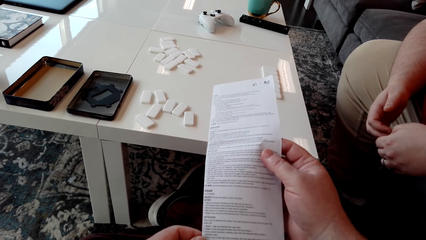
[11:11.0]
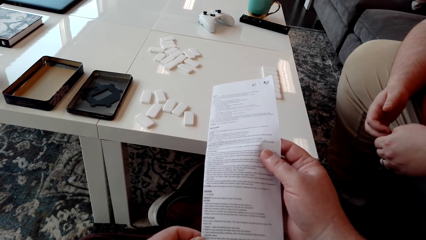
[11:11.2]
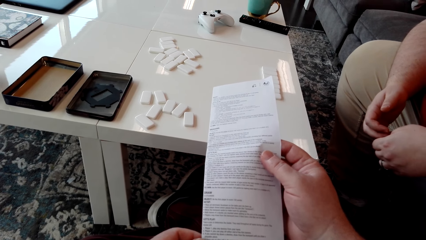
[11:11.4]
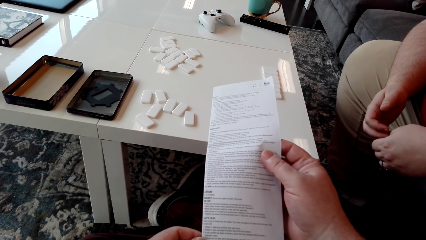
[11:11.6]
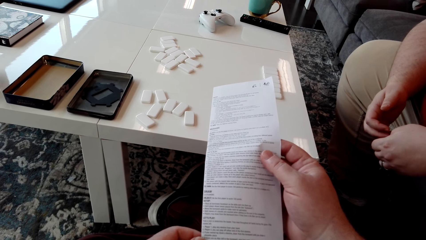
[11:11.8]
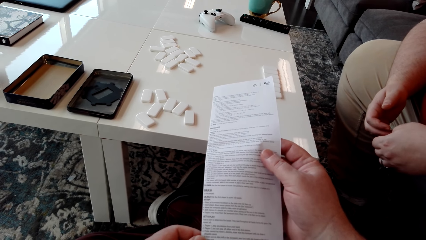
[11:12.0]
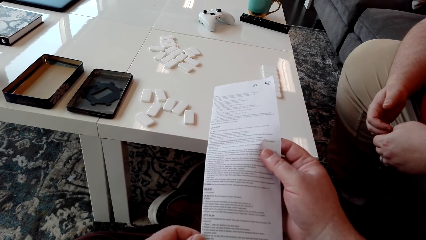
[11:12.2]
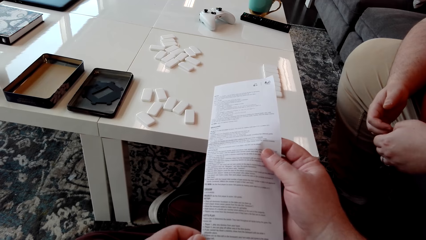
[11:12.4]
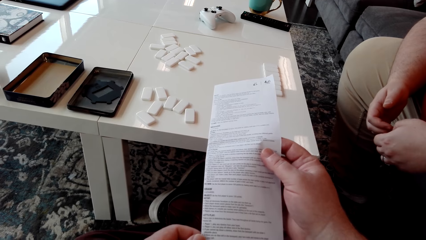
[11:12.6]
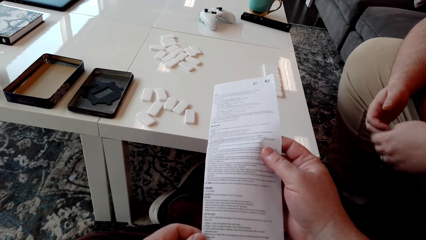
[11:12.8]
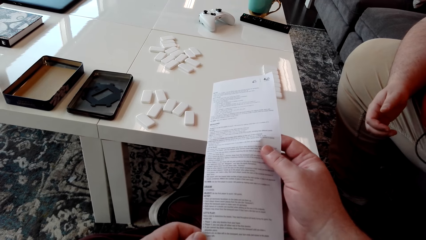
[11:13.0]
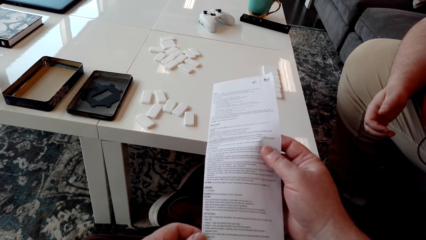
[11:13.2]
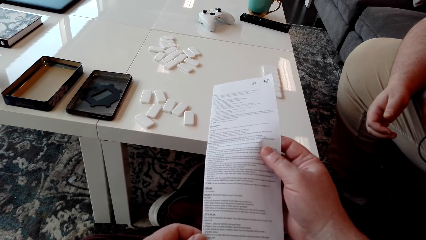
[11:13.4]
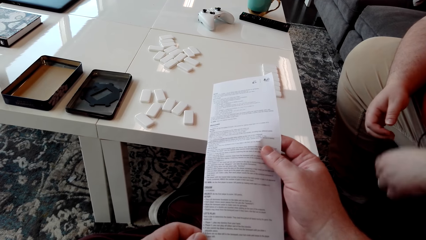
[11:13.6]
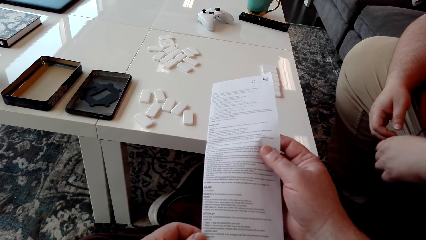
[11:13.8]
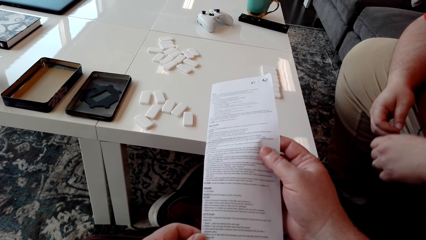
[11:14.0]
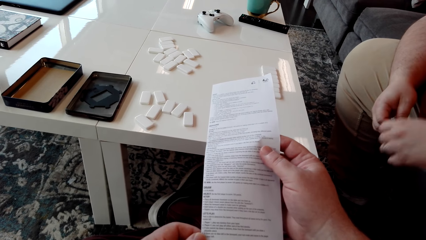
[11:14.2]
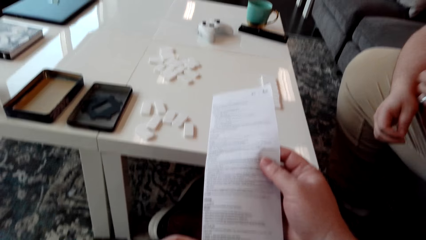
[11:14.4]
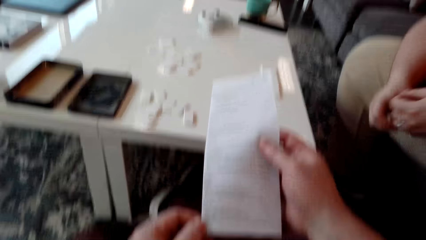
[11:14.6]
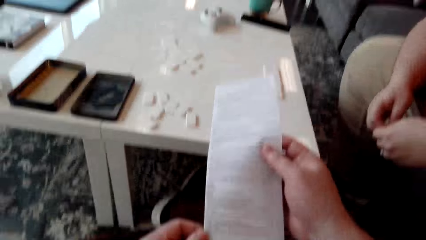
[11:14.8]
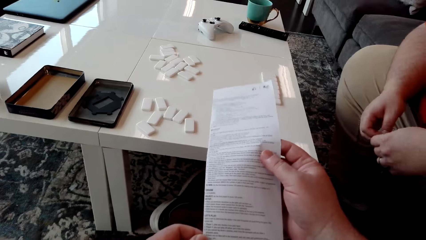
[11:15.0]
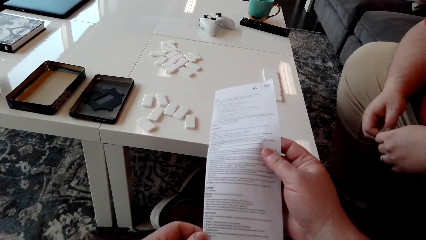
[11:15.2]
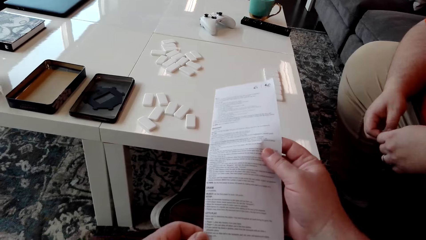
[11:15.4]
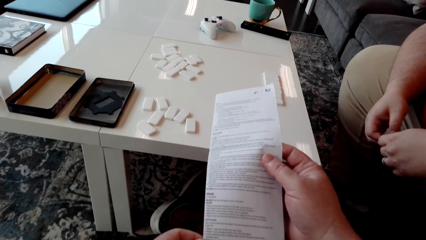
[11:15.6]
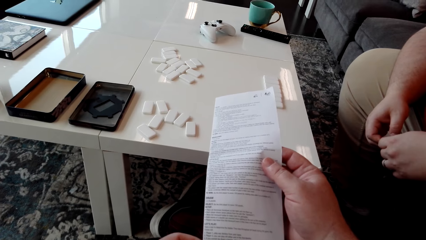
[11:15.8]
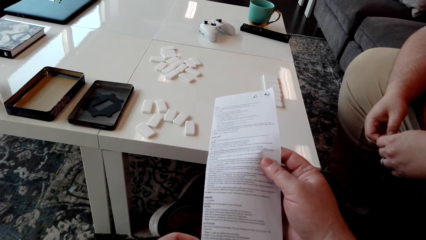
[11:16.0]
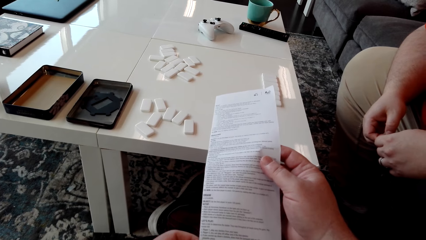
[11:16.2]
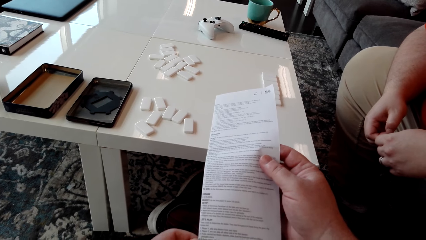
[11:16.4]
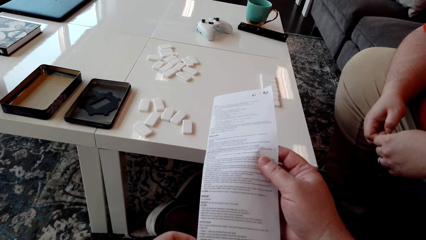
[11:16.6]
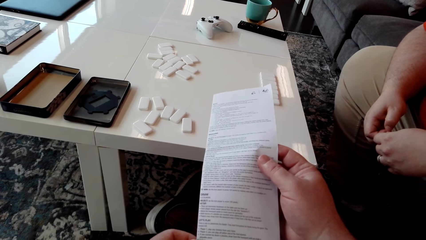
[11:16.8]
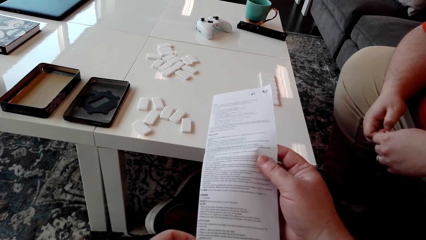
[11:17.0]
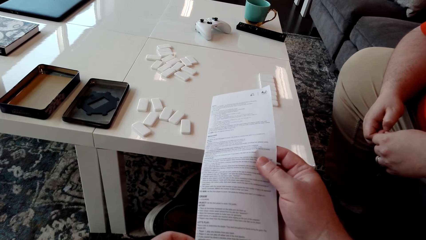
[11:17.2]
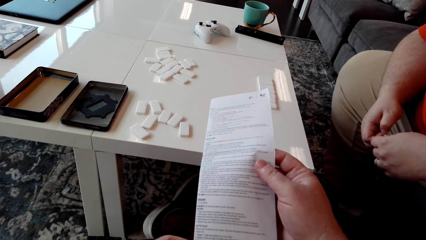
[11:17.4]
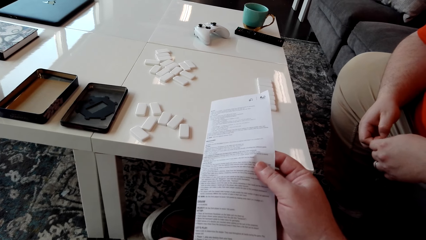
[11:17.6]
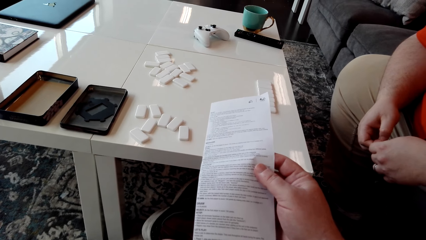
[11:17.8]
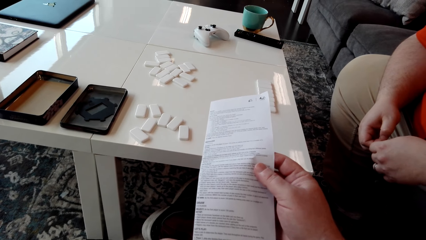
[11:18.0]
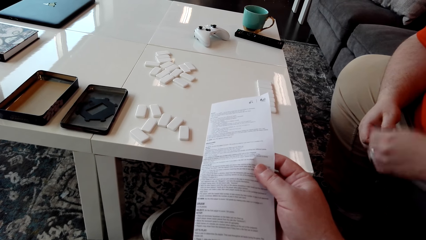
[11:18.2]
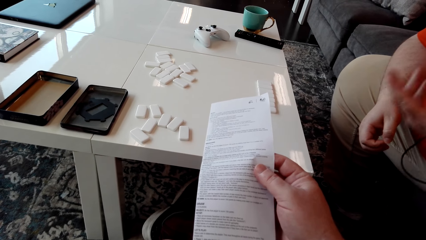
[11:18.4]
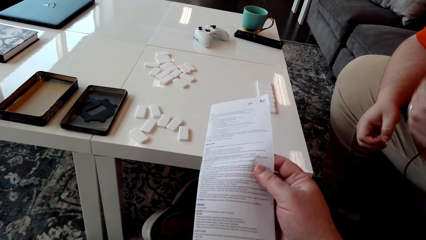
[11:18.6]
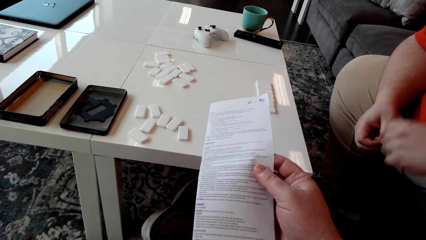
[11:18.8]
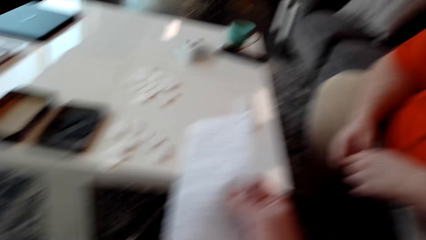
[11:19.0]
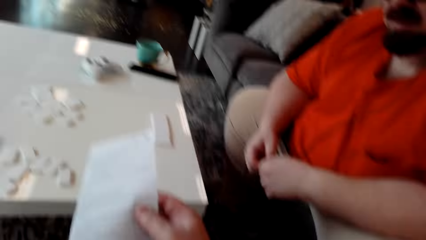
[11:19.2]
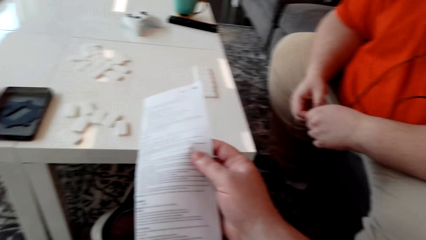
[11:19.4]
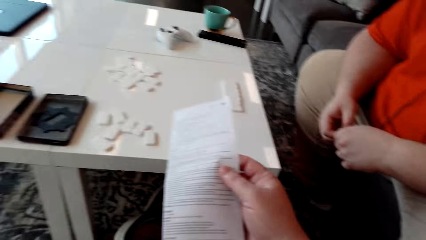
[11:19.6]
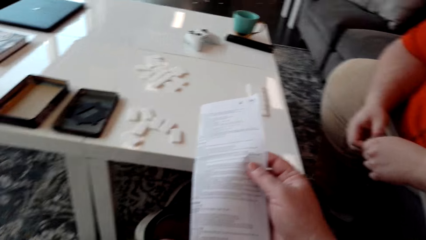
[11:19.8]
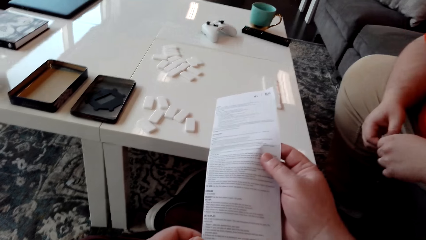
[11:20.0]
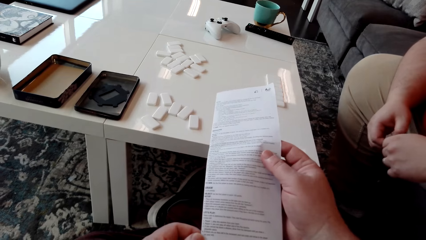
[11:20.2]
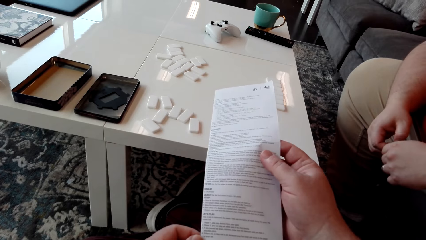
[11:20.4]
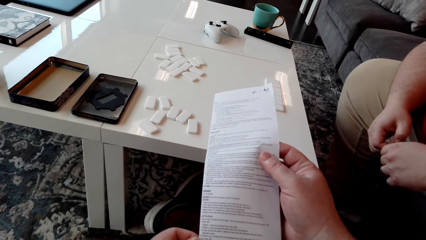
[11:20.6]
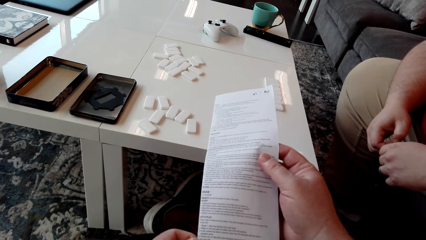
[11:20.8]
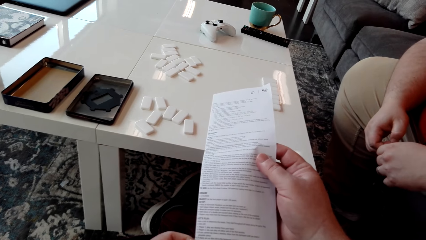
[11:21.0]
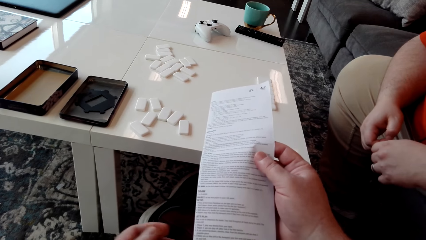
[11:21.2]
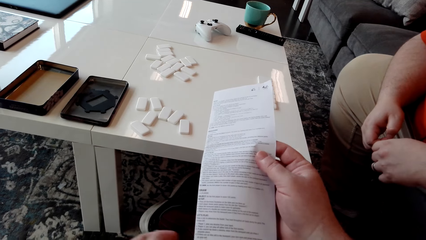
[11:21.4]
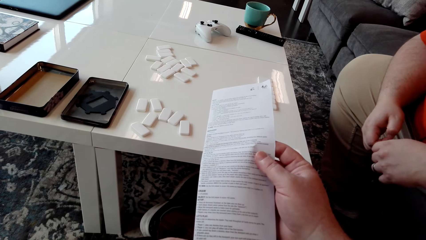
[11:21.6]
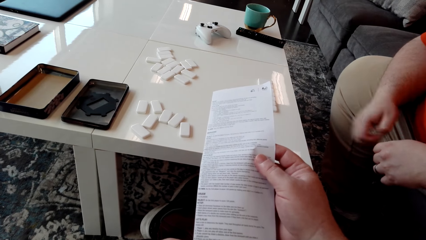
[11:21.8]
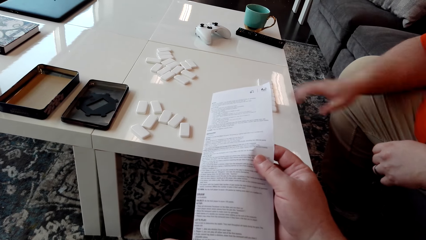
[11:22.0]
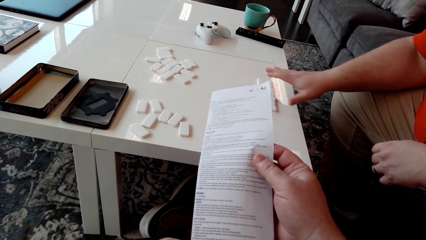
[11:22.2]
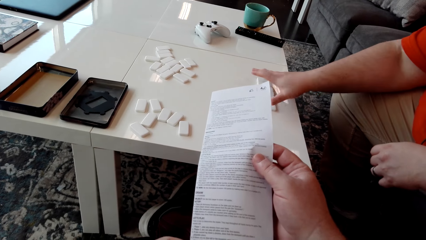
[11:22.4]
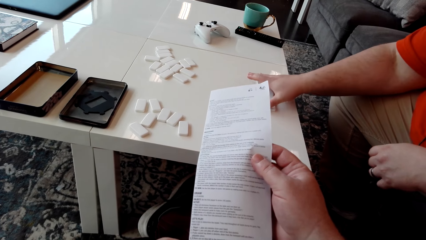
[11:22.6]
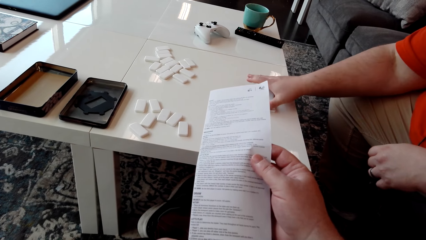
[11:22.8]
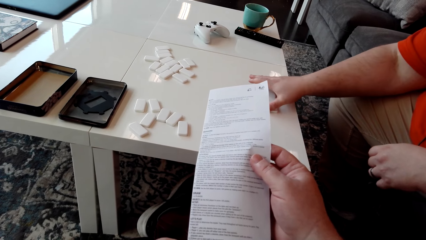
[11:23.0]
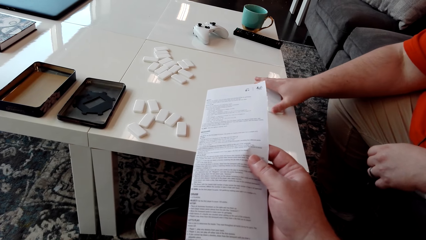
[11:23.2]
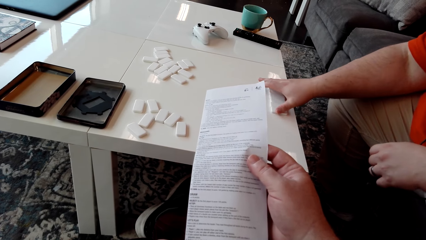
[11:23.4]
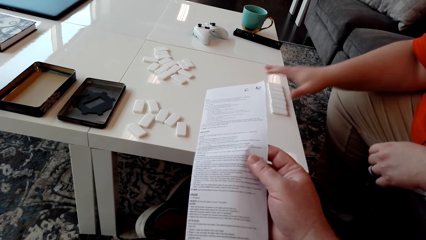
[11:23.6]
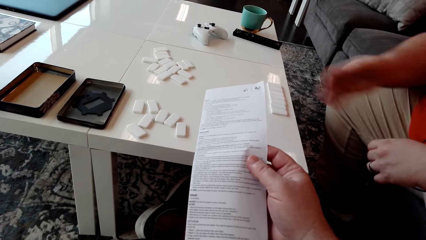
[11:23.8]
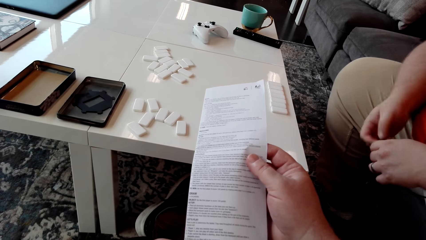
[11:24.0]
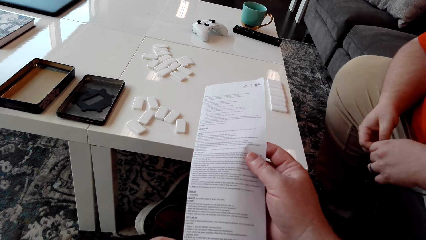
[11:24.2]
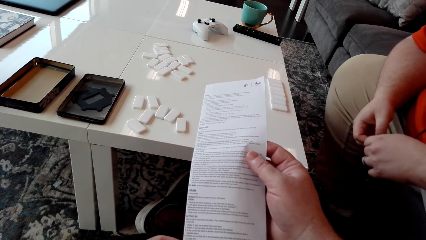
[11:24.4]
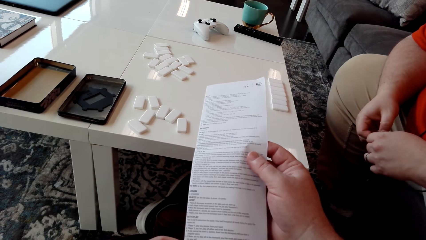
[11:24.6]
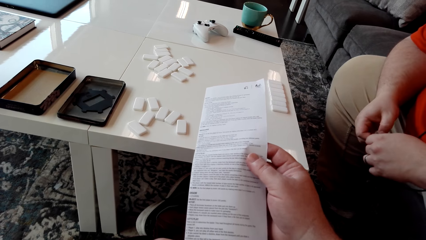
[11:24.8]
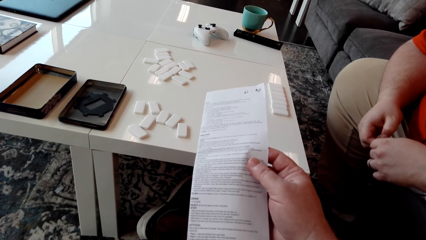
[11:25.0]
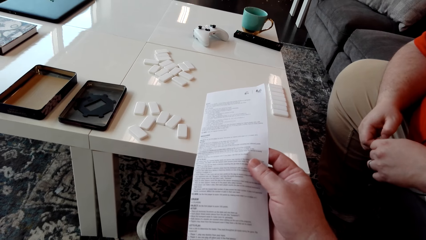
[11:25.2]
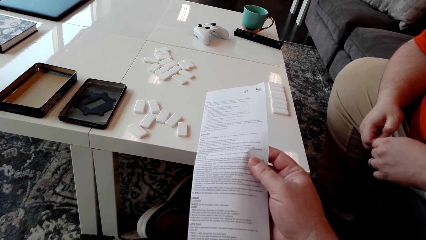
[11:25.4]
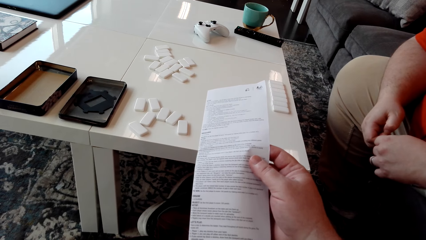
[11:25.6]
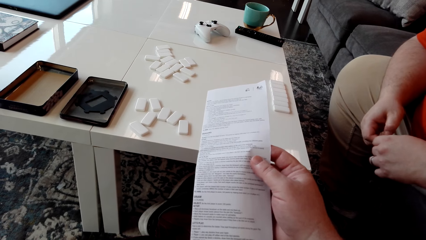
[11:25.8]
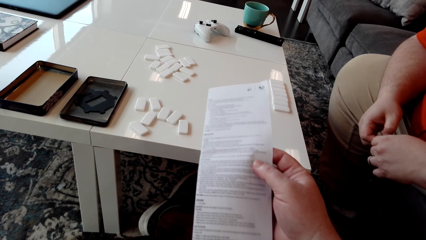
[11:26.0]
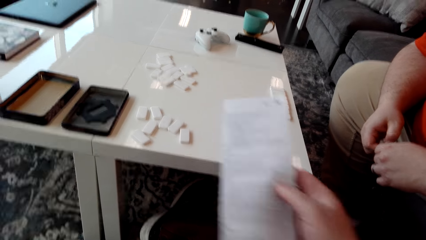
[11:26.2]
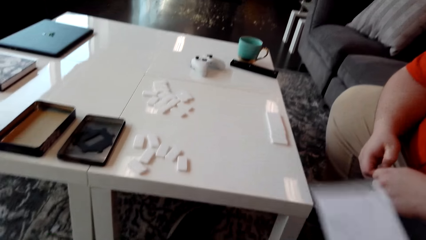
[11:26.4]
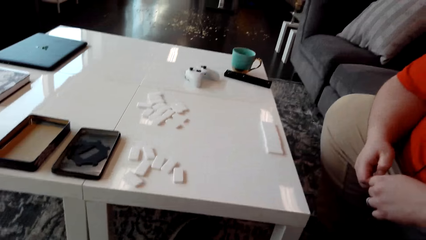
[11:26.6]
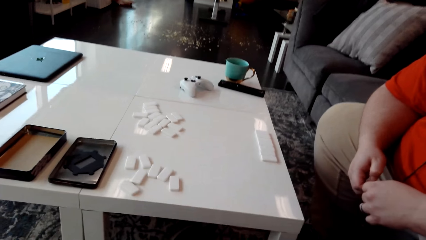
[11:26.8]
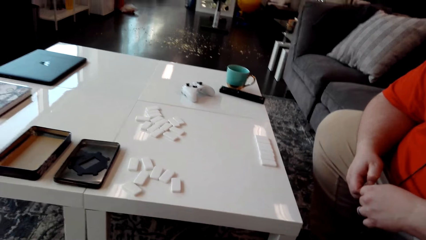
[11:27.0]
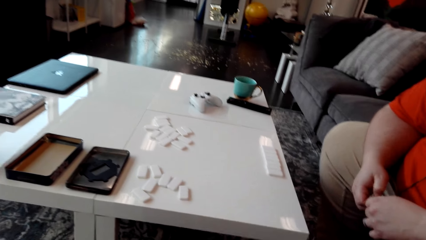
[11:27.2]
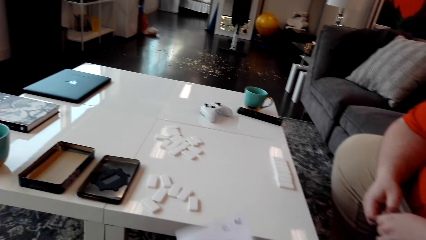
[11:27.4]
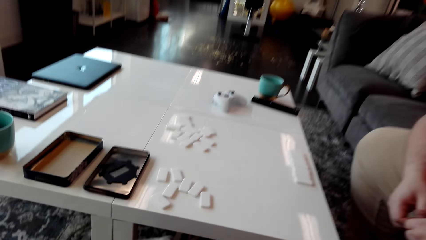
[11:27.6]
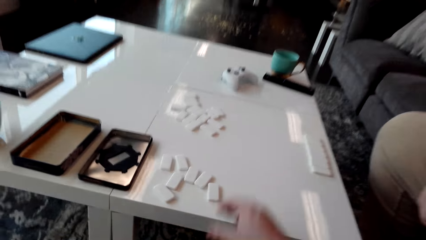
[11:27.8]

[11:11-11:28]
A man moves his left hand. The man drags domino tiles on the table.
